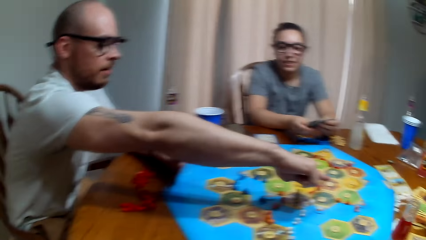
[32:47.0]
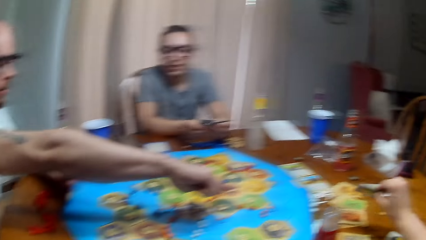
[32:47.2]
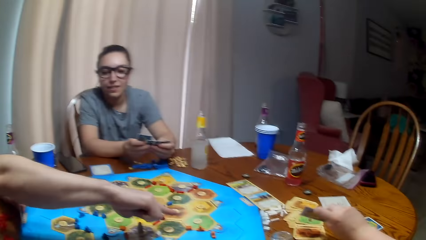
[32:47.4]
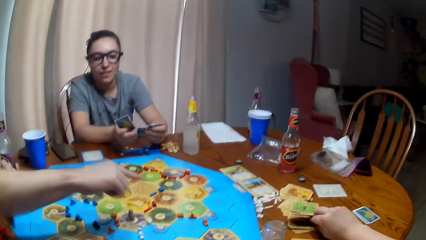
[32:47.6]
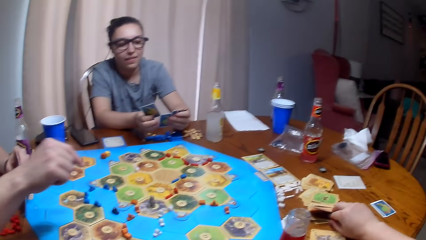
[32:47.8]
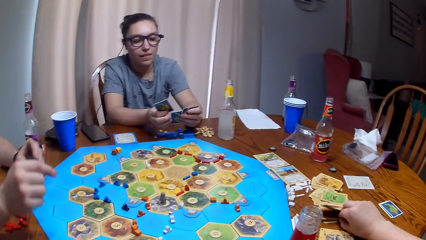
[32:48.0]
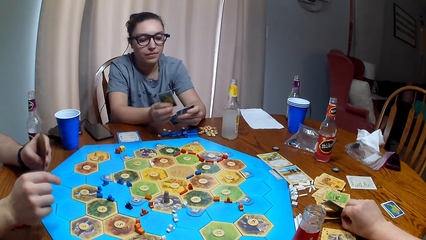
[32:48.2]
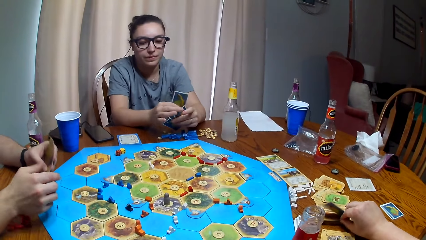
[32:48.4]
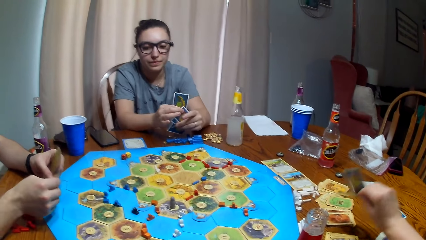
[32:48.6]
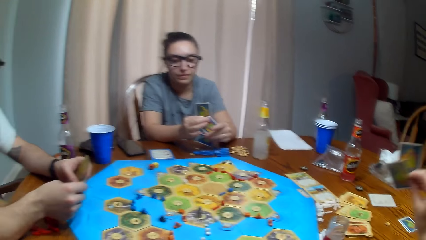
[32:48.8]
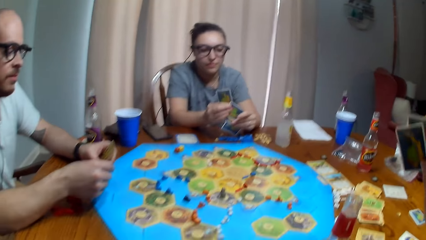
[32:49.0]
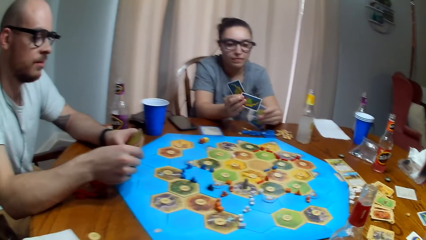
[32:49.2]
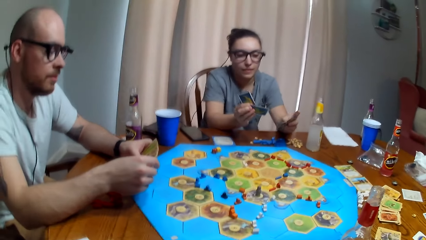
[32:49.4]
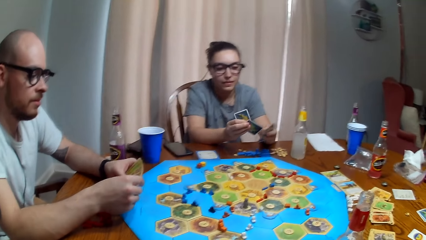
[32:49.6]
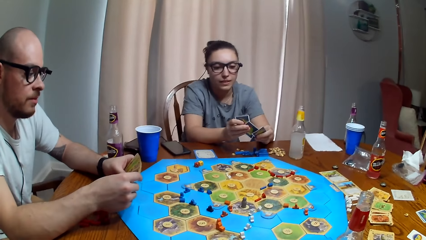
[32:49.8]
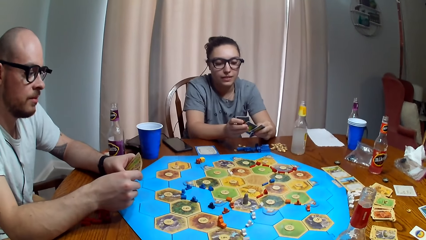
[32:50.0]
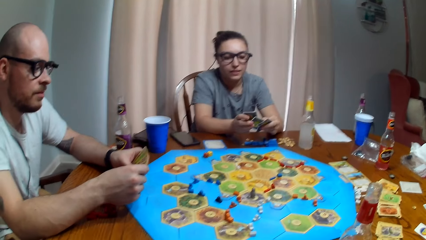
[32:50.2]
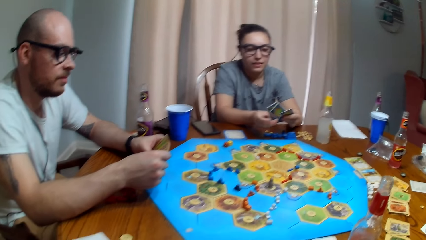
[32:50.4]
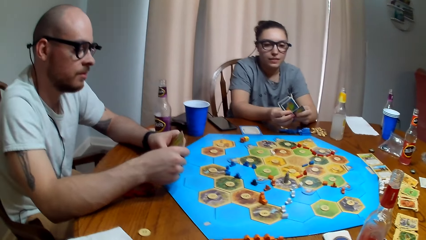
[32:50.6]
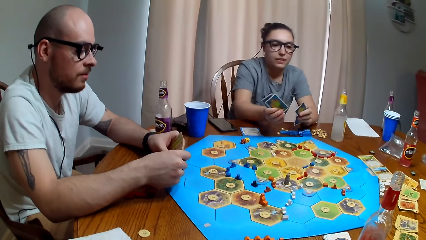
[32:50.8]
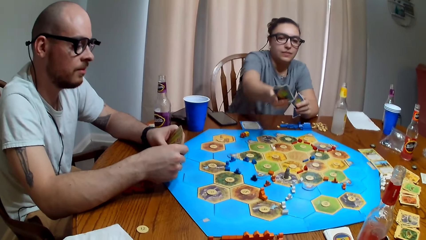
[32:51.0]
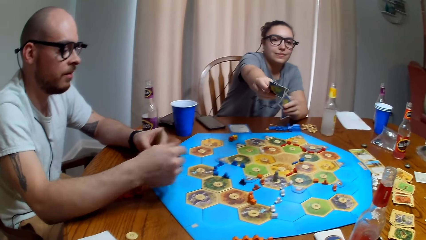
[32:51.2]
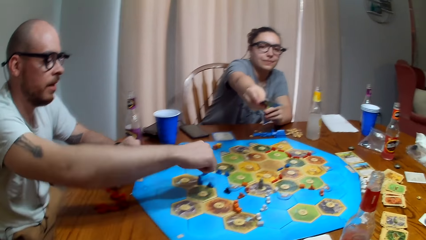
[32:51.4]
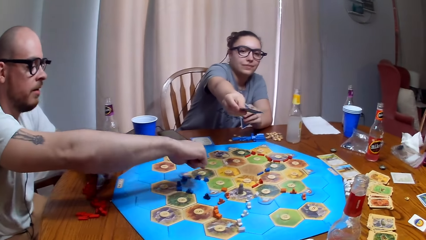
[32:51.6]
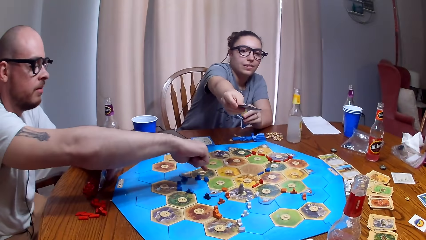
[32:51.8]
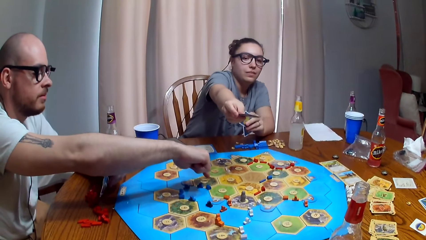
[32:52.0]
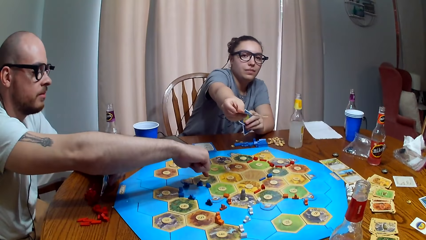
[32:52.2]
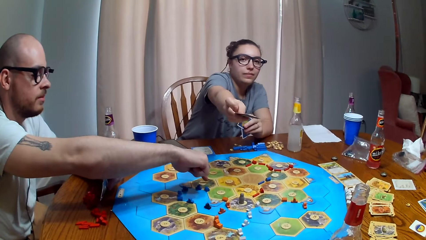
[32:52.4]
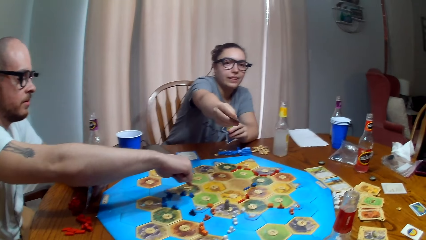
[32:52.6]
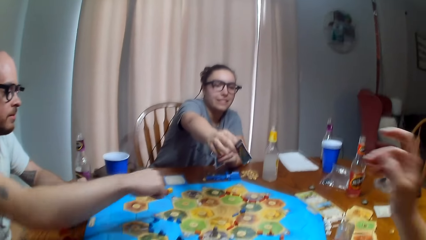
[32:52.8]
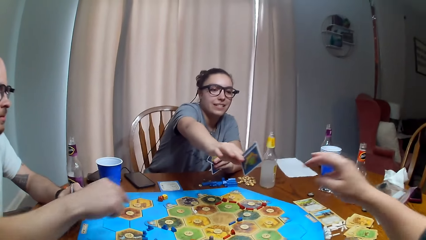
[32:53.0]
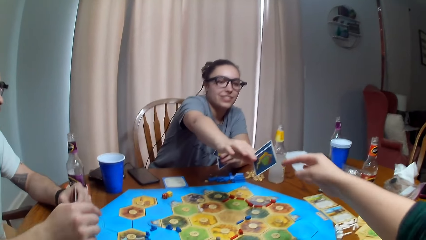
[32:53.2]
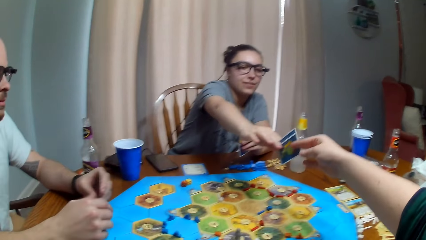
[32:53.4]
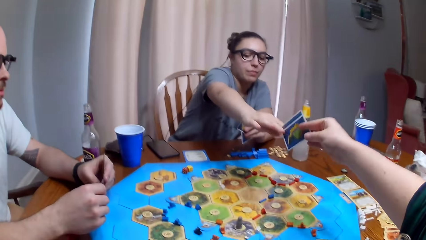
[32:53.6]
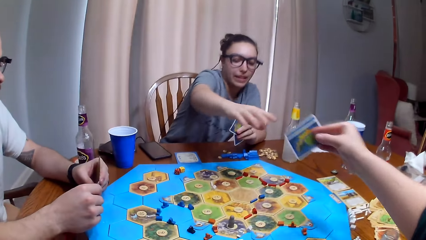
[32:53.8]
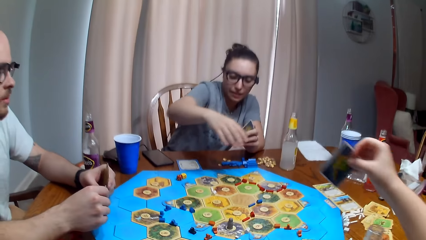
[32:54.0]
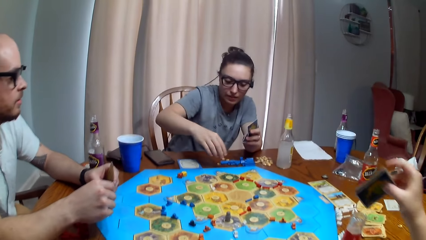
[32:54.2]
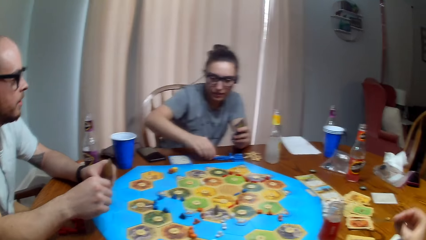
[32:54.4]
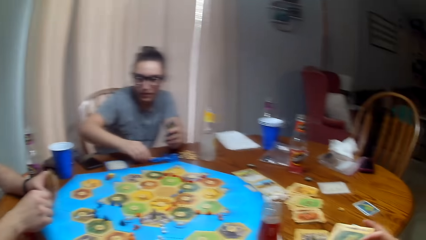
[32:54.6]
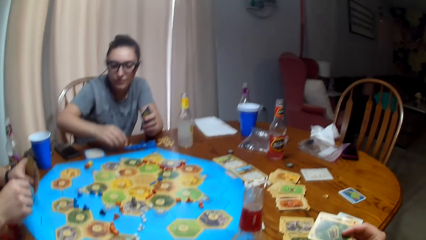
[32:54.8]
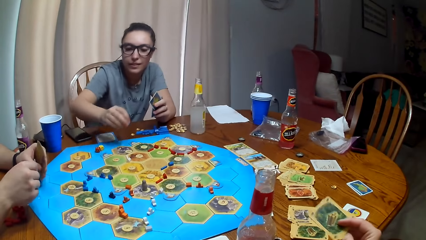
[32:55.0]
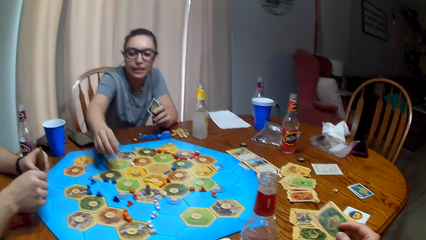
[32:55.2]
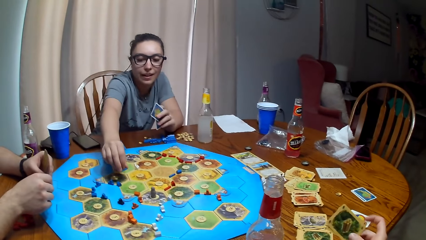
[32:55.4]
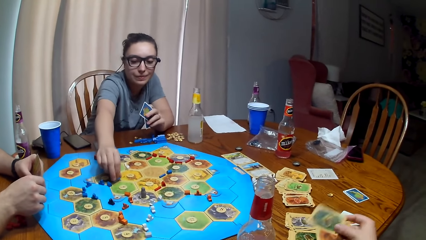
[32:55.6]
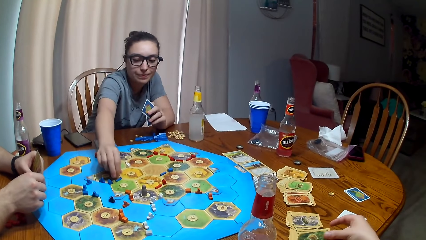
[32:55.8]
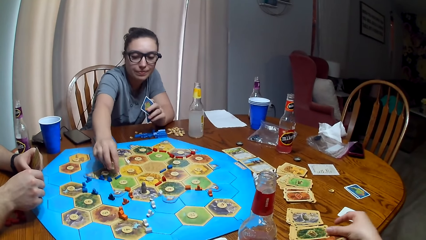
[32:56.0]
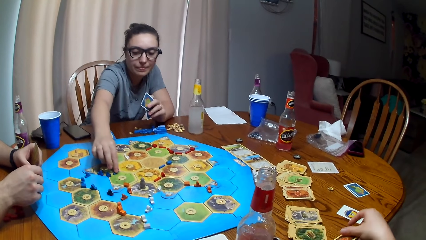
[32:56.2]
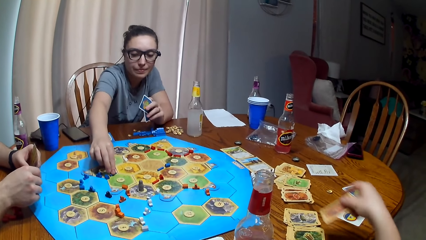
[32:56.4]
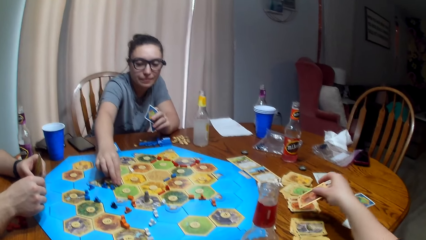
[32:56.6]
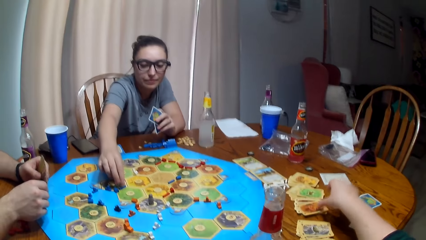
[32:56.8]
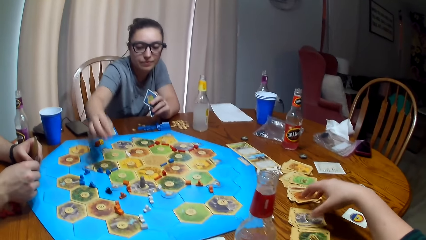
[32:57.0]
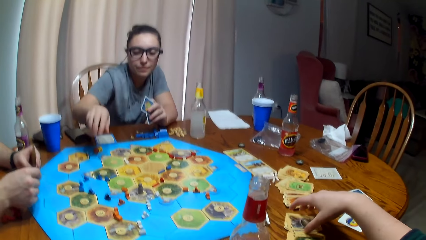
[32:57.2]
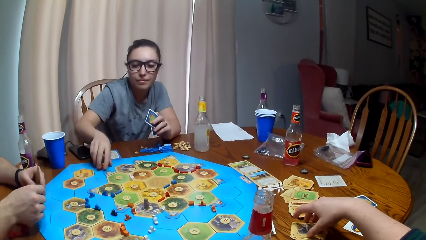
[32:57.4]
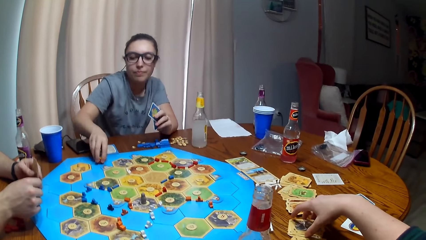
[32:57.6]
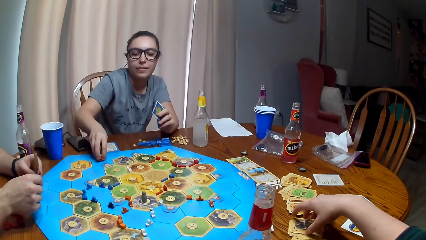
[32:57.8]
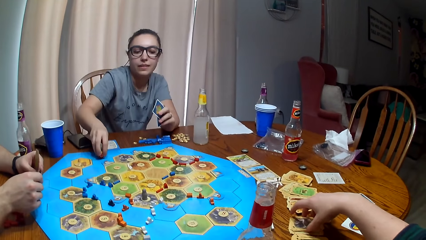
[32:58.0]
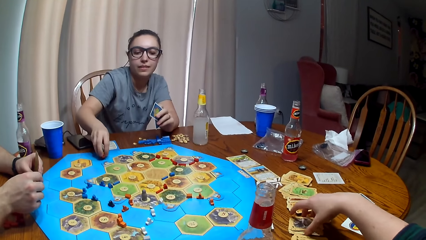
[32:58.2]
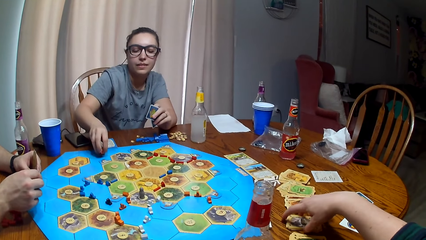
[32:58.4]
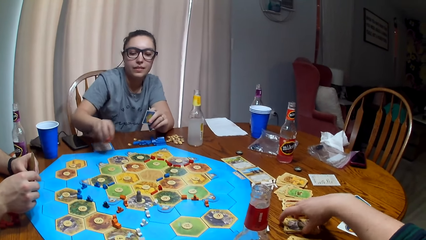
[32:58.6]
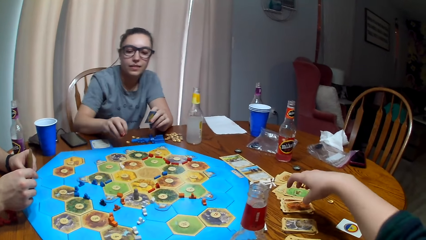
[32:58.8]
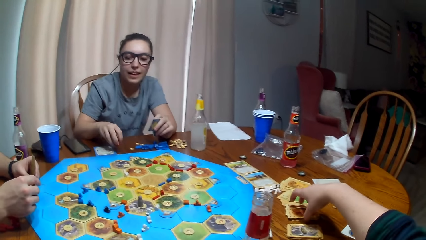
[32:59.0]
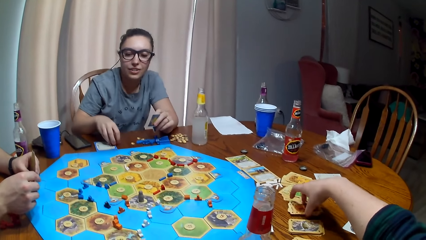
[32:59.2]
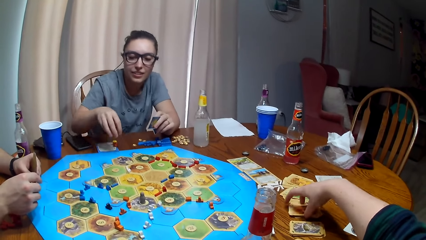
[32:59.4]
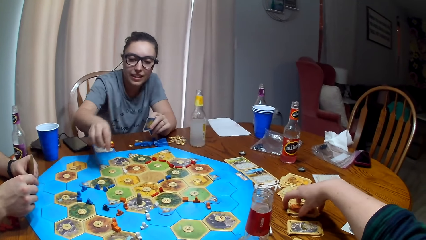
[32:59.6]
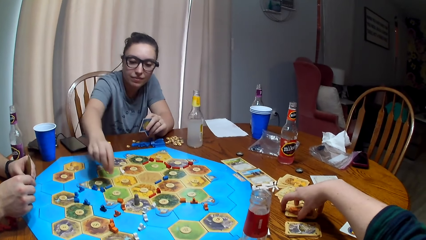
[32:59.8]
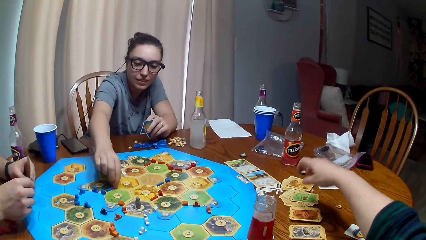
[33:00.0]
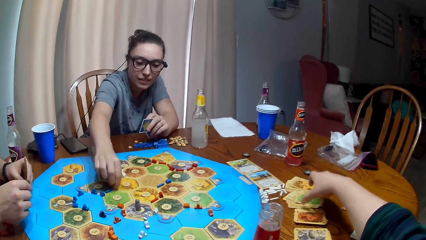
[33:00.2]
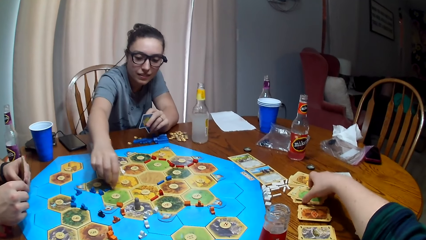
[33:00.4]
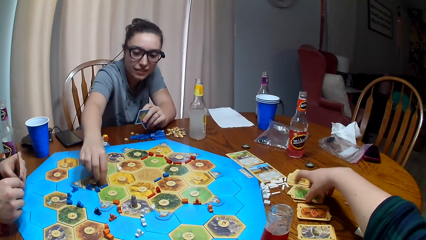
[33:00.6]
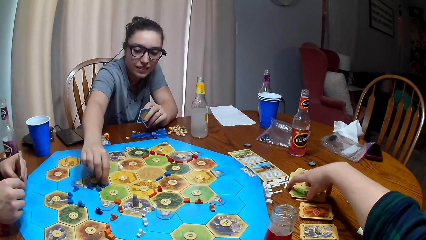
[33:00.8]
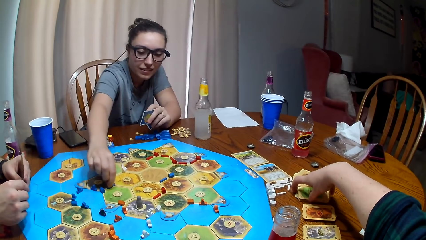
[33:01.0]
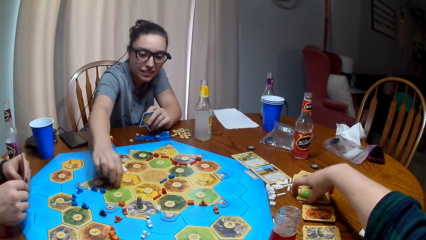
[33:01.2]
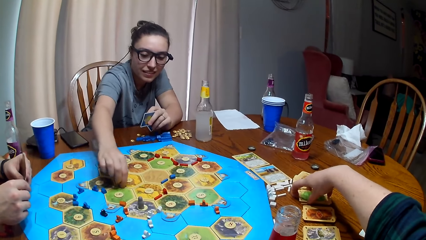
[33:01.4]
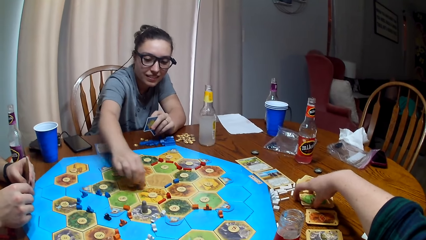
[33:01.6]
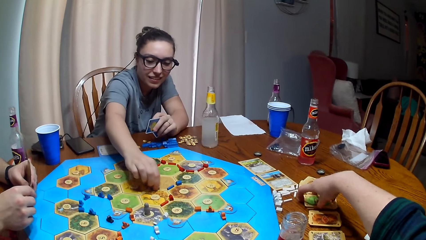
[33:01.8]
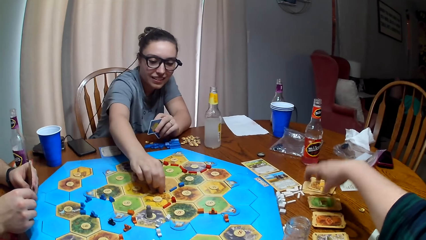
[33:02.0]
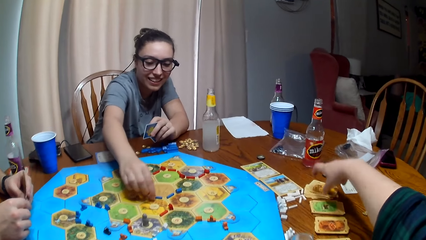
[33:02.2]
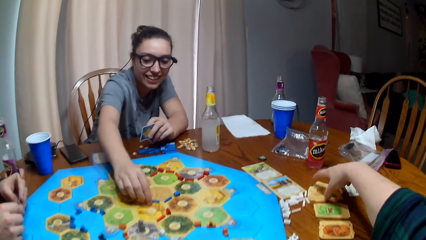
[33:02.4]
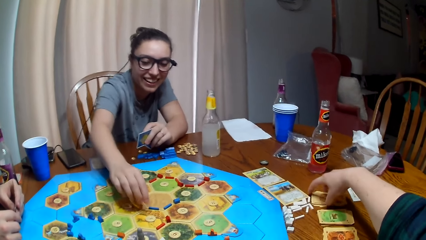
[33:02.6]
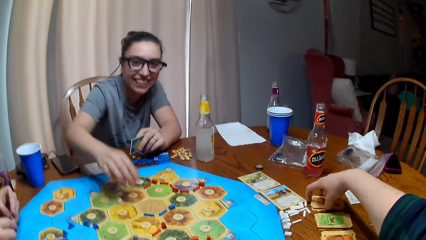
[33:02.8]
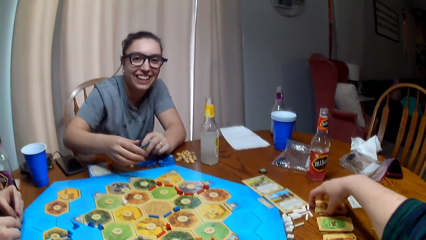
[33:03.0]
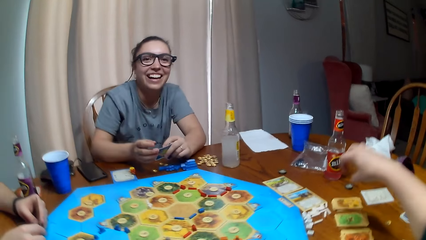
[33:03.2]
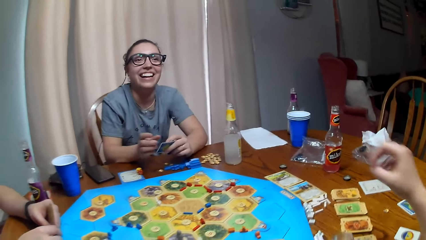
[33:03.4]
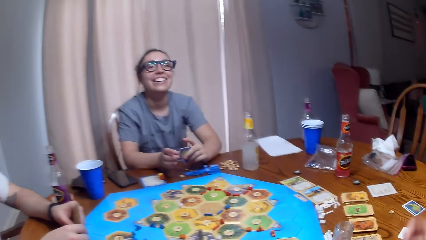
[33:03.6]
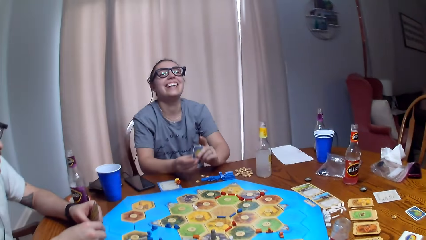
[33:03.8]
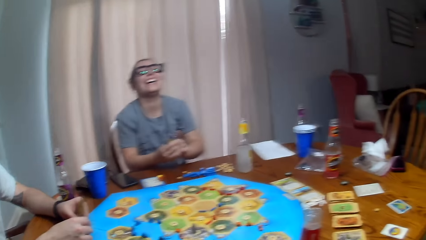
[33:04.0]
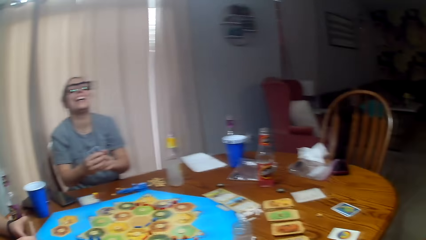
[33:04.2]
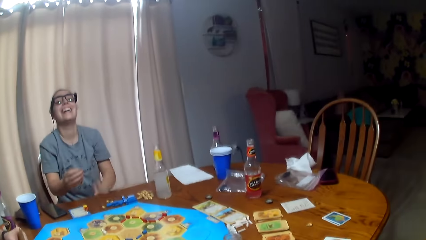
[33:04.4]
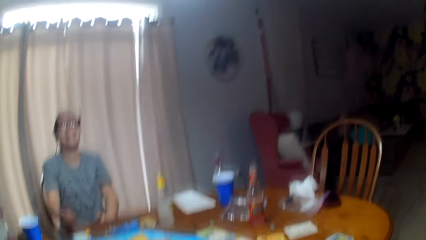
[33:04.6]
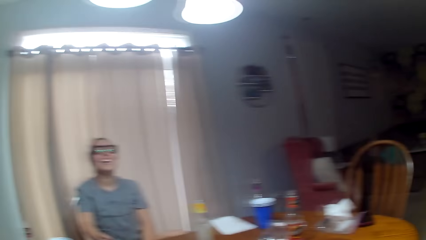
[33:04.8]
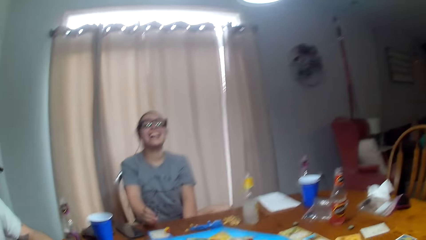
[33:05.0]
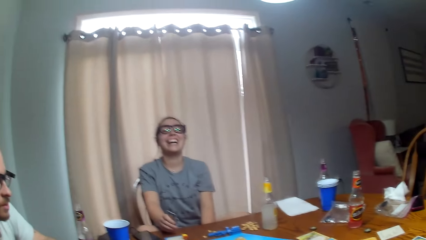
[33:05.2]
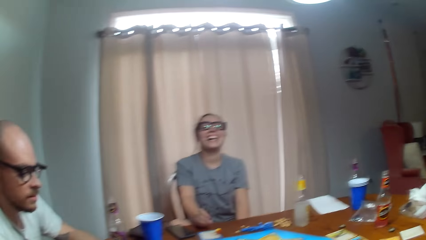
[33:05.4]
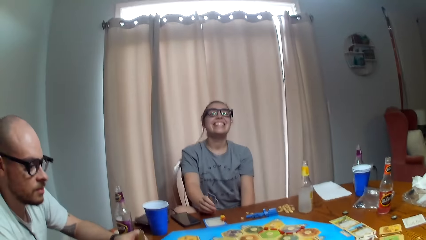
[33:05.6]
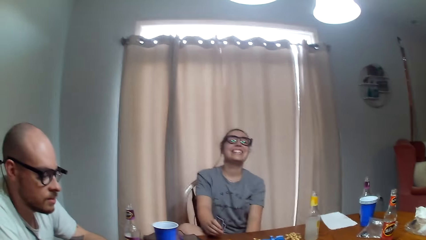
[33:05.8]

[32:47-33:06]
The camera wearer picks cards. A man dialogues with the camera wearer and points at the card. A woman gives the camera wearer cards. The man points at the board and dialogues with the camera wearer. The camera wearer picks cards. The woman plays a tabletop board game and puts a token on the board. The camera wearer arranges the cards. They move the cards. The woman moves the token.
